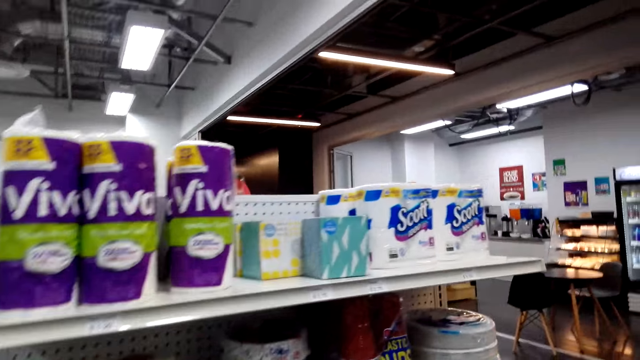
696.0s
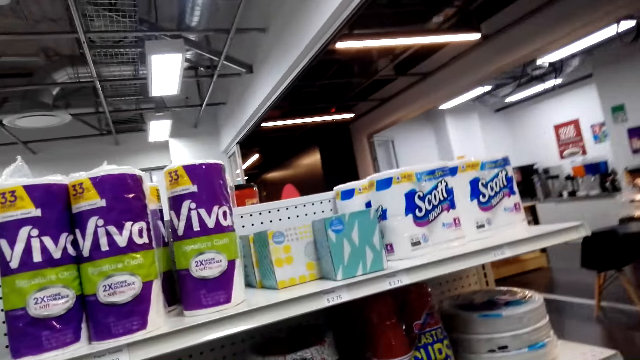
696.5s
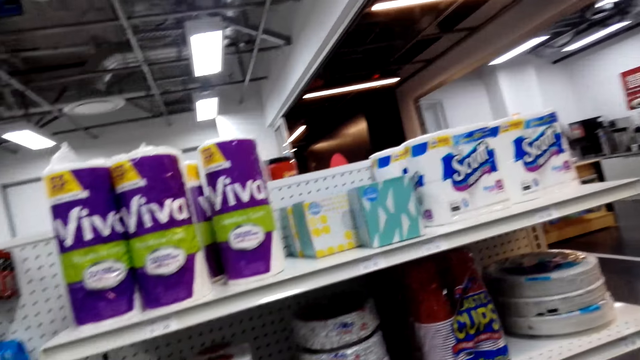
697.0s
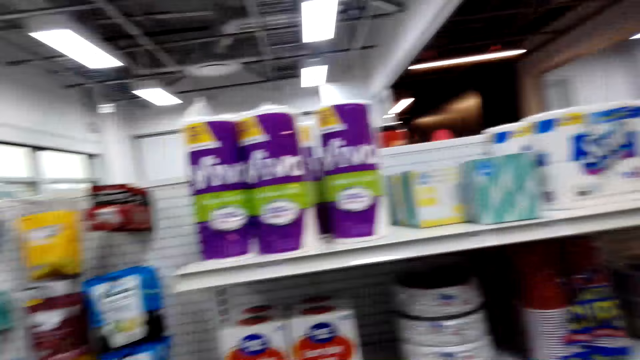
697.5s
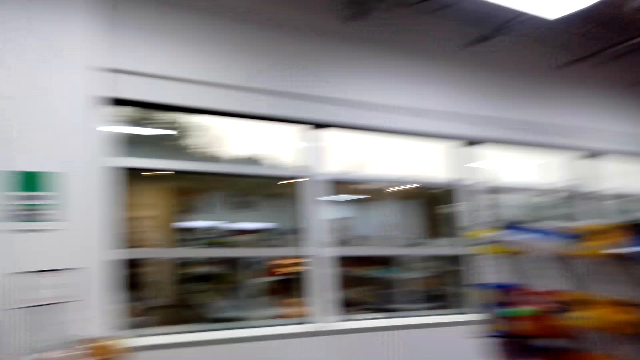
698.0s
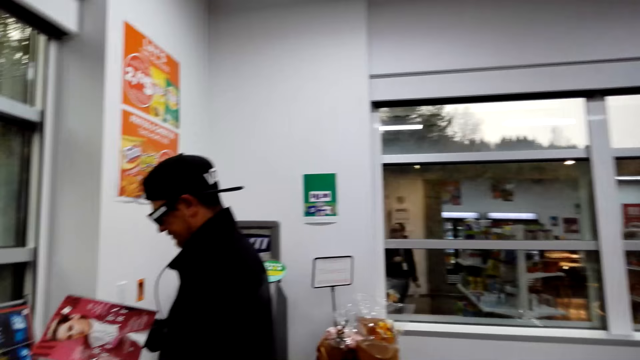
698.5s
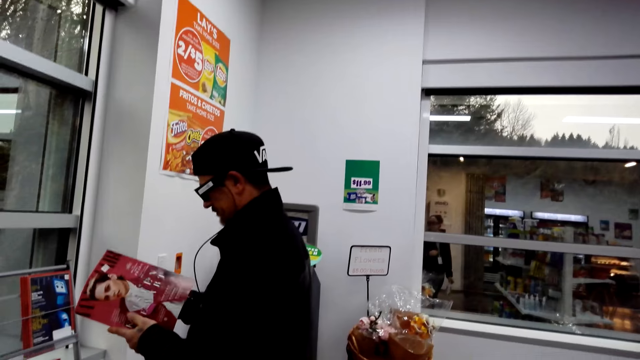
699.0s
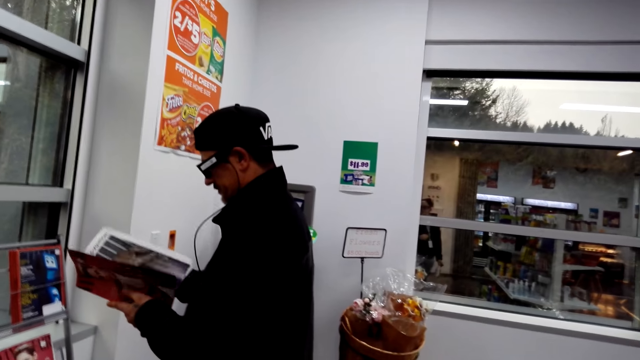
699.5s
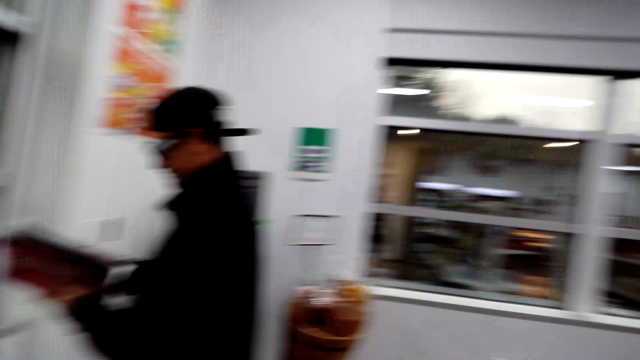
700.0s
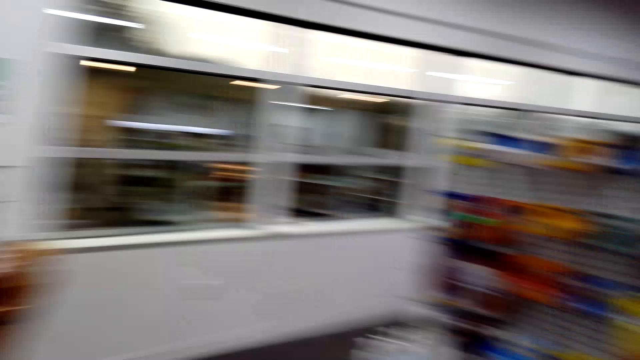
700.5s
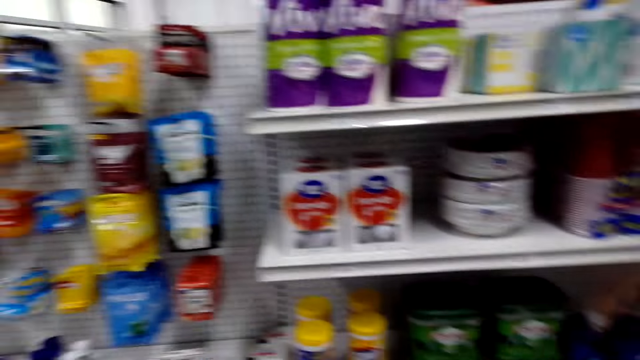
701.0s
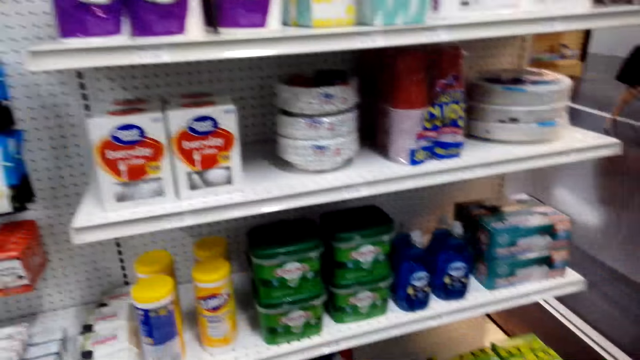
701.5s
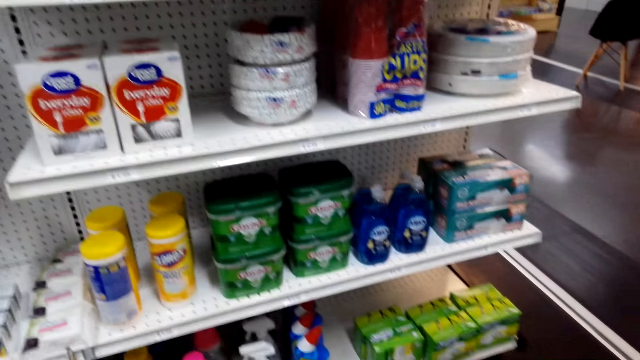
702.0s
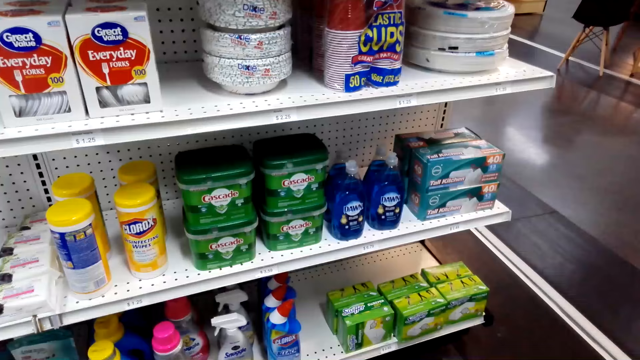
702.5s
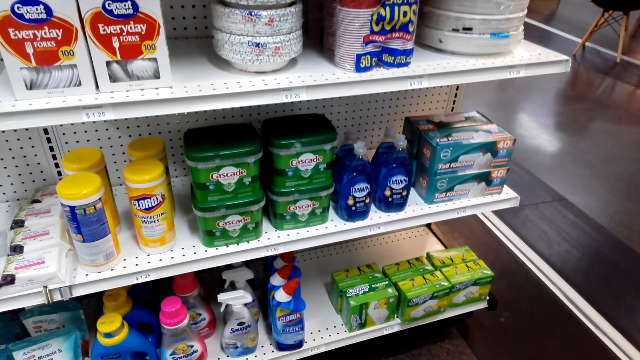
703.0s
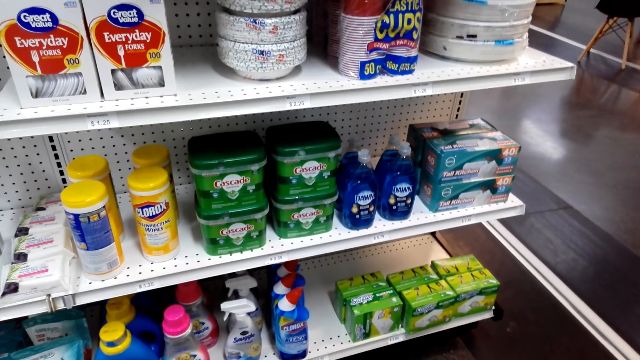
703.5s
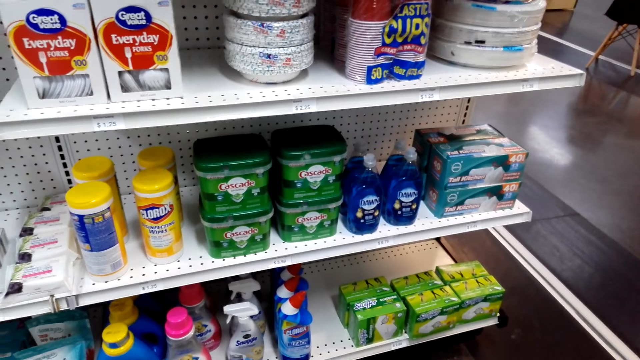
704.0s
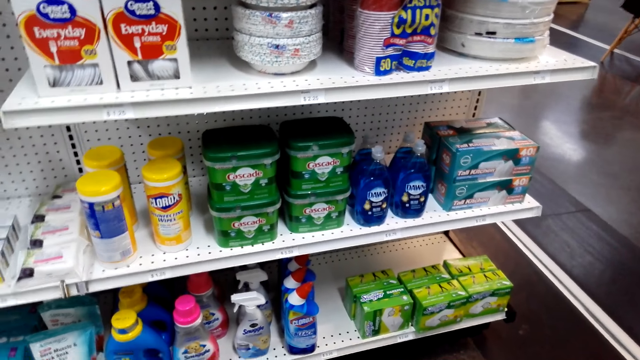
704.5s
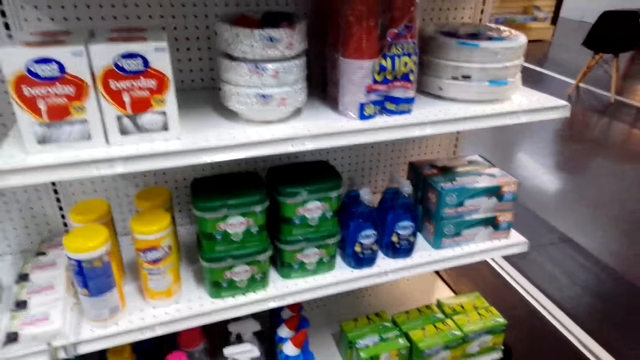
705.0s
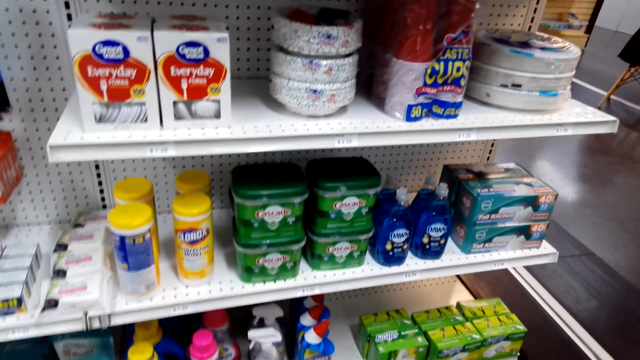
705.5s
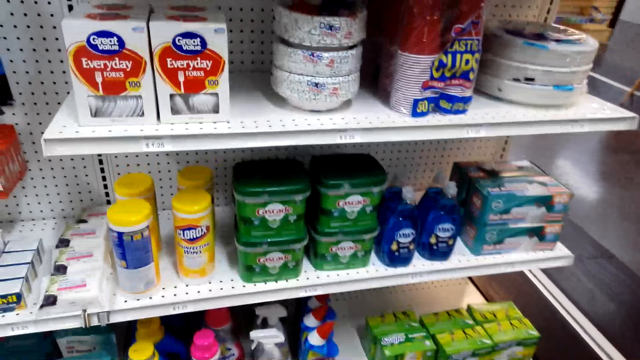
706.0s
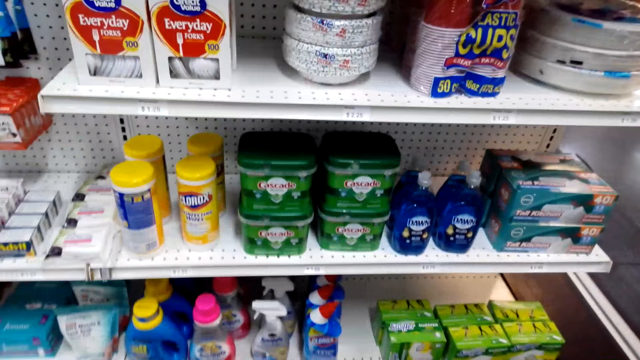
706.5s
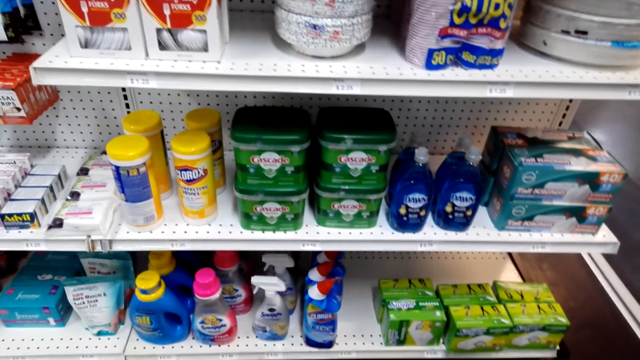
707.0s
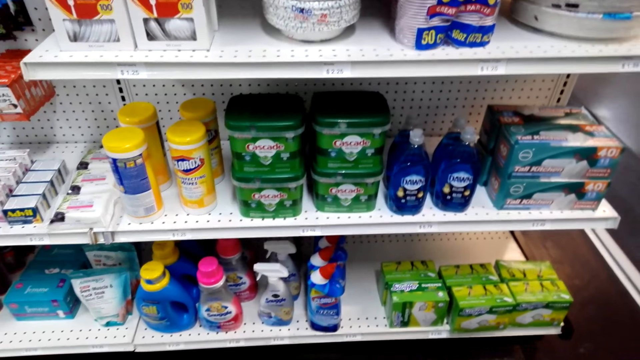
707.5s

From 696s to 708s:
A man holds the magazine. The man looks at the magazine. The camera wearer looks at the items. They look at the shelves.

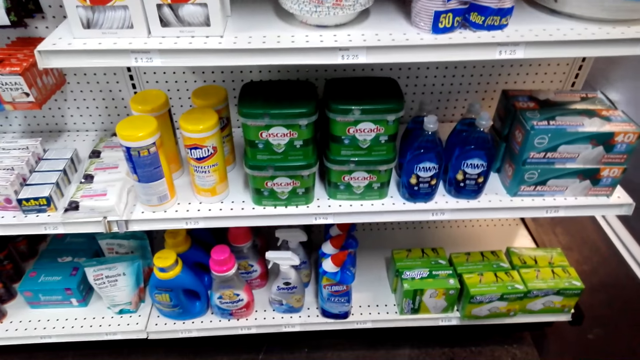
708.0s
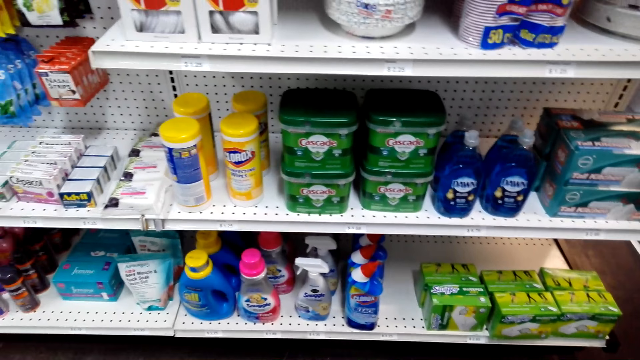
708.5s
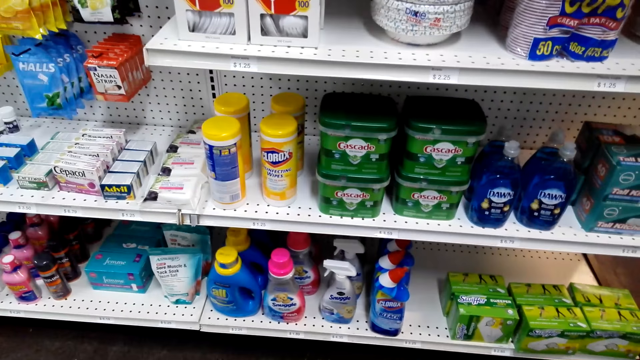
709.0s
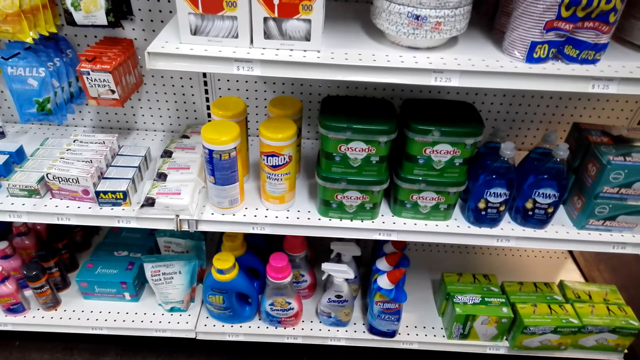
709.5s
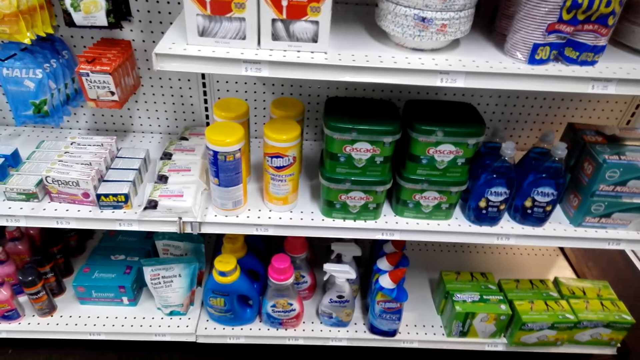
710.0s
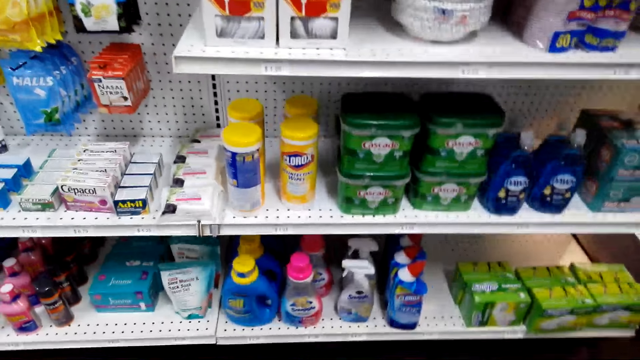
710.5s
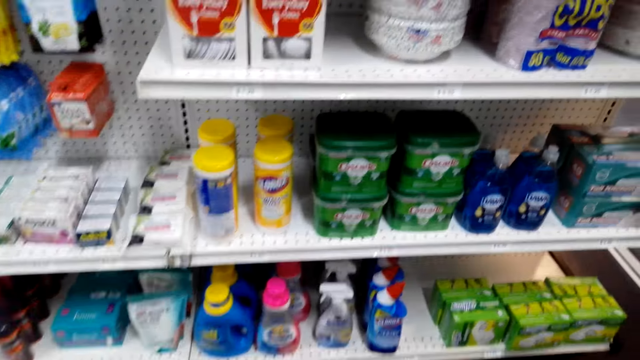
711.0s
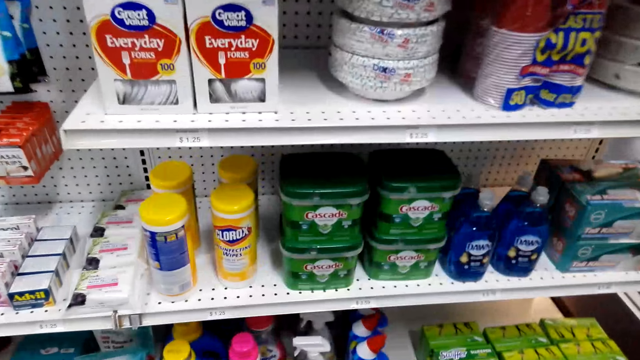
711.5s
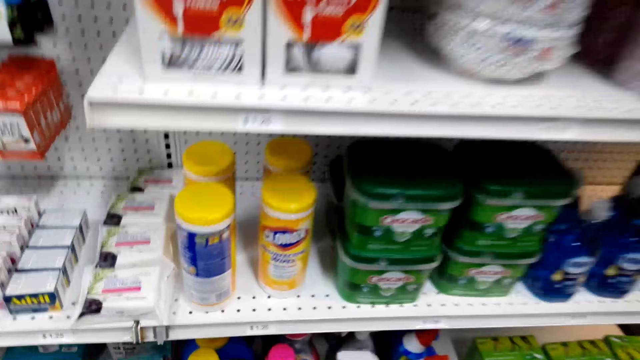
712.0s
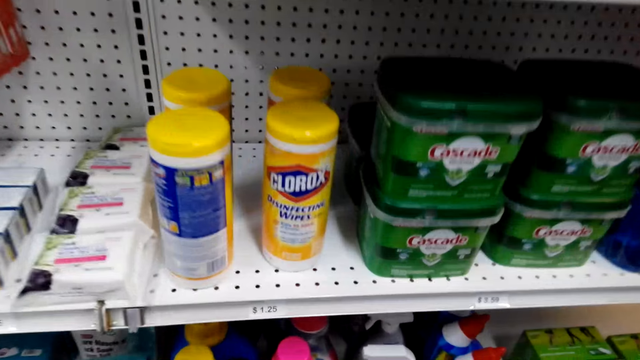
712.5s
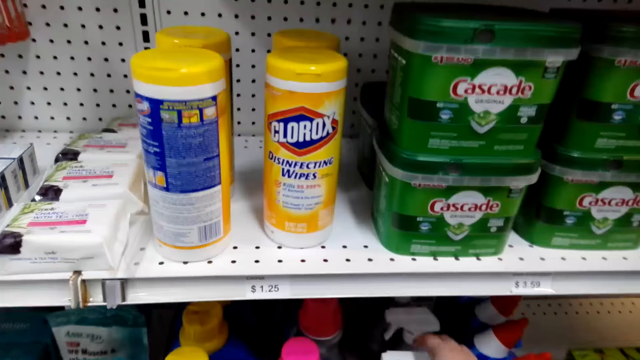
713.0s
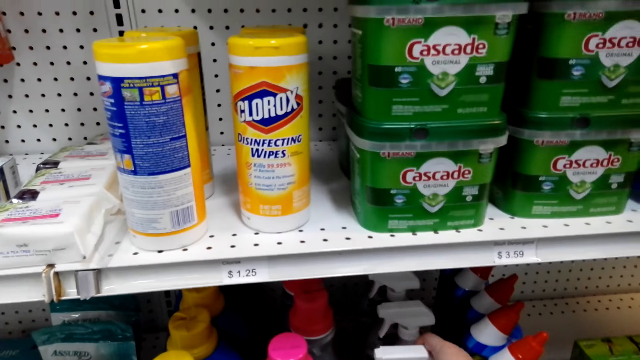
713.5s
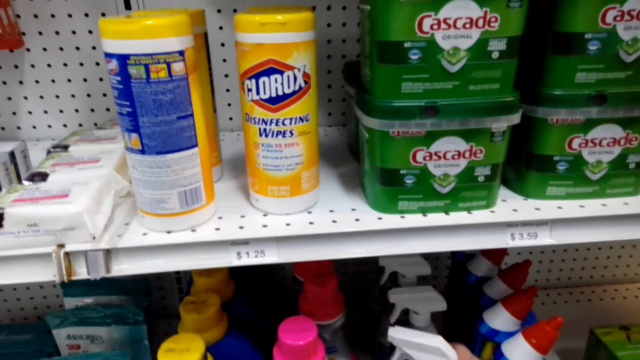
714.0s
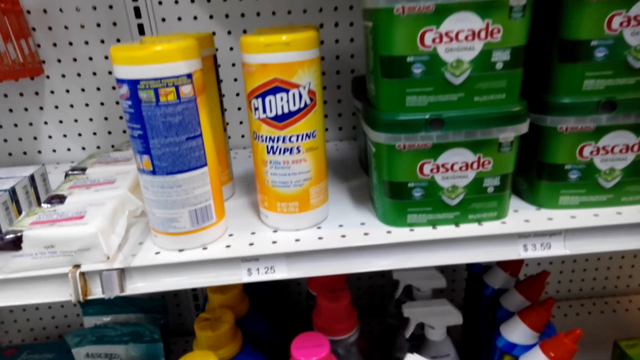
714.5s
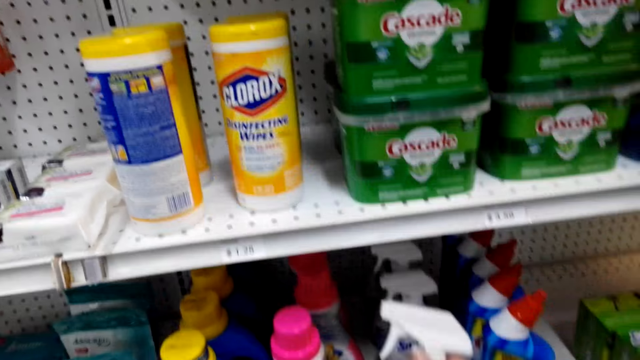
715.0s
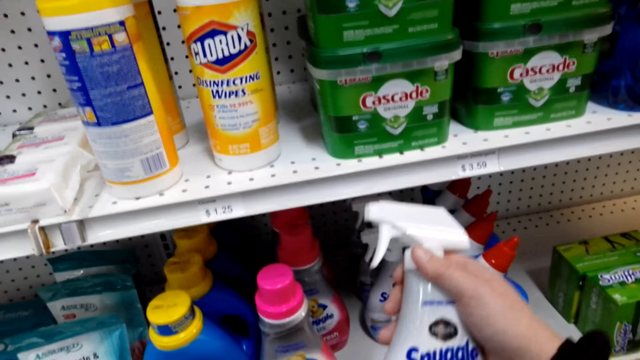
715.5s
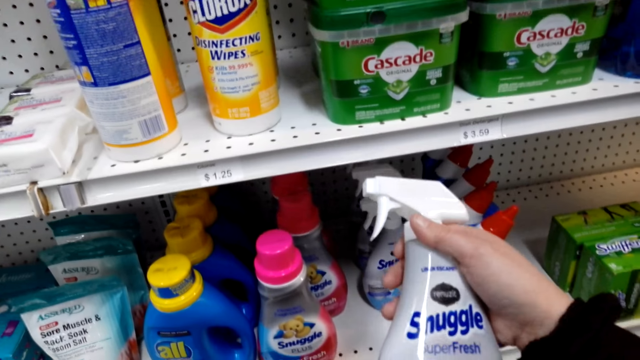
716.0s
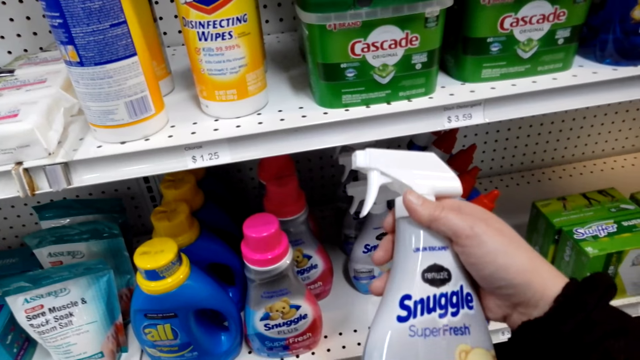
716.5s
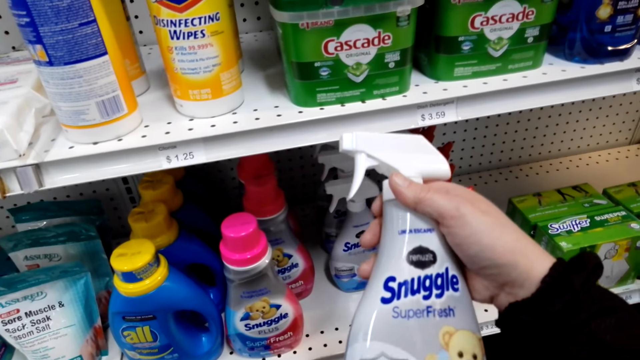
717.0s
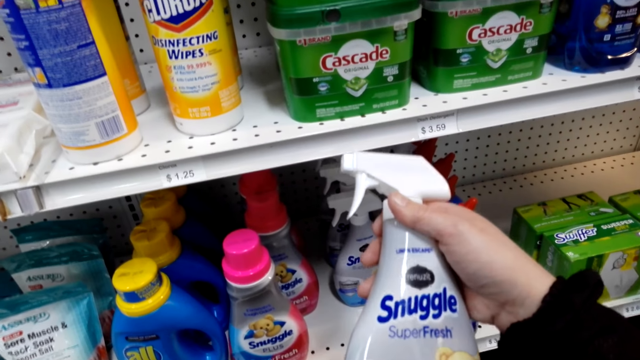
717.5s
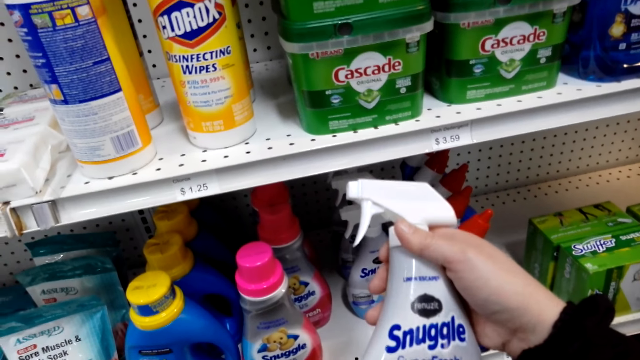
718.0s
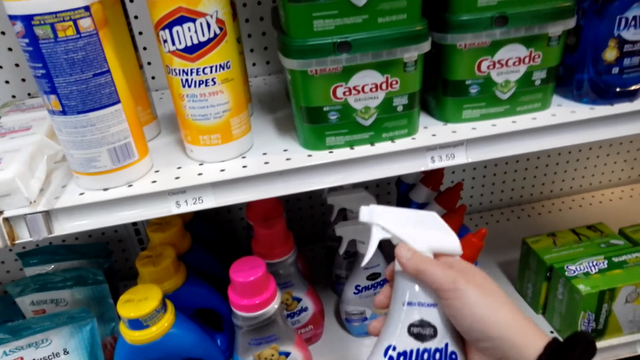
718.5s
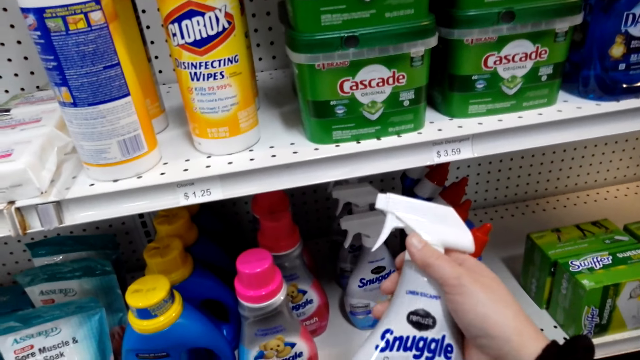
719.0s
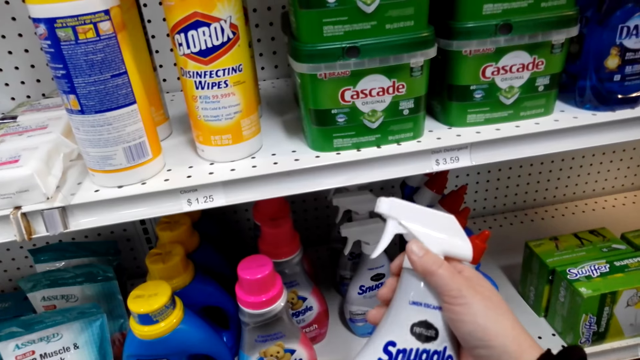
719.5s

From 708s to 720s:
The camera wearer picks up a bottle. They look at something.
